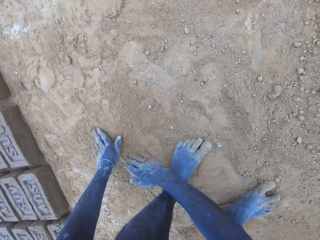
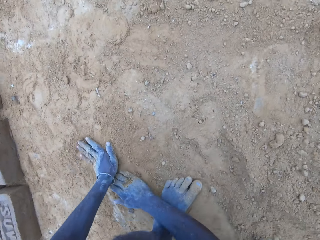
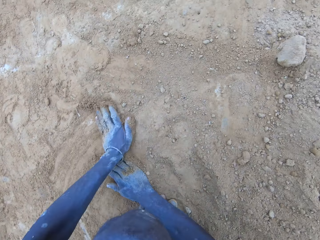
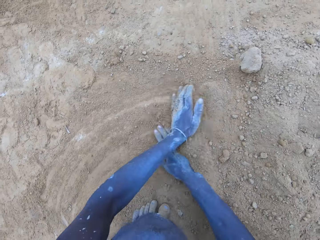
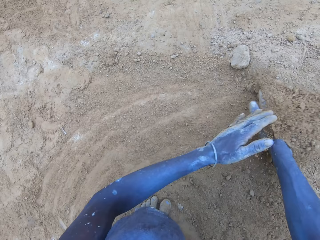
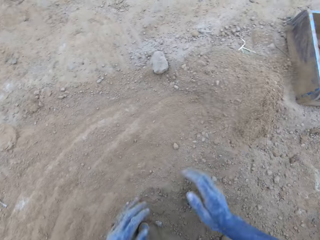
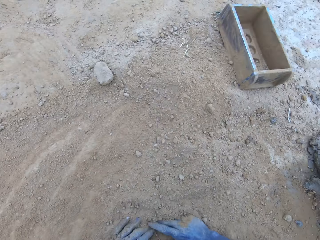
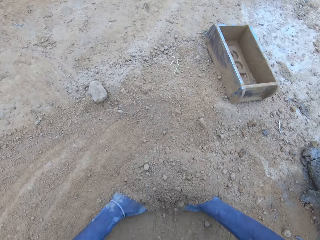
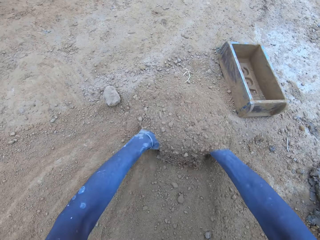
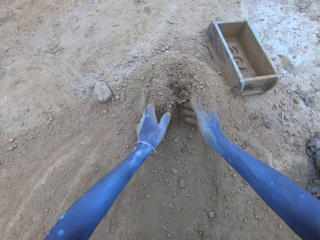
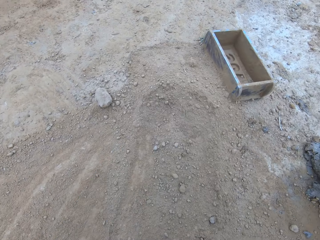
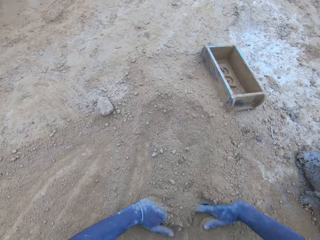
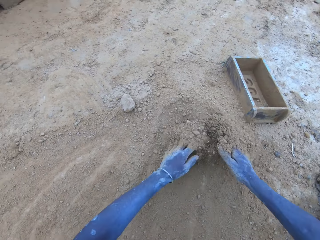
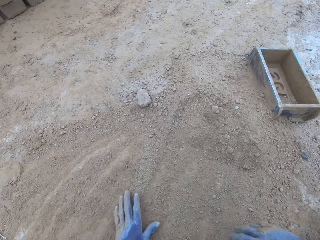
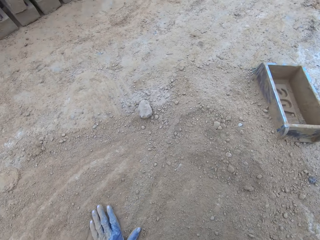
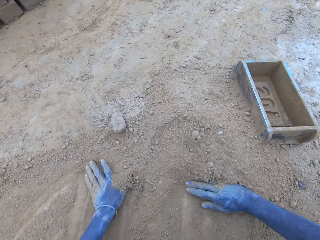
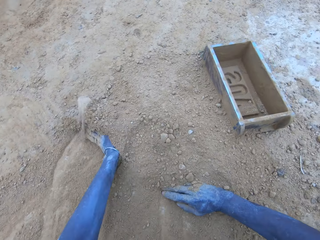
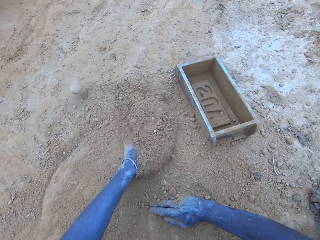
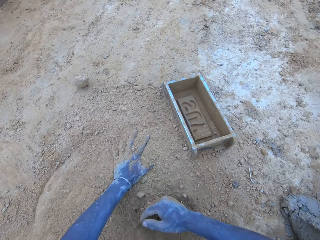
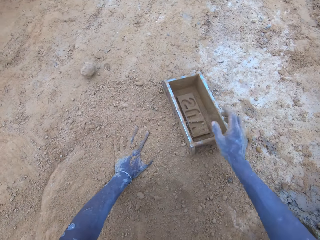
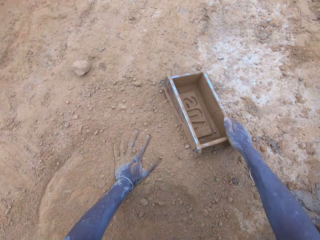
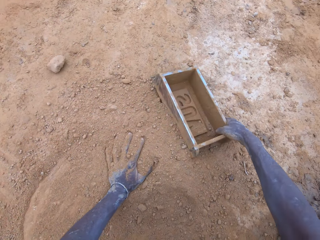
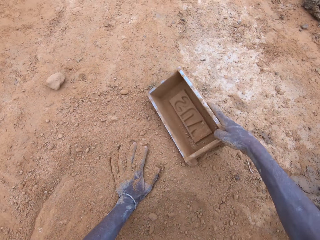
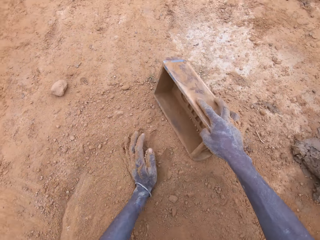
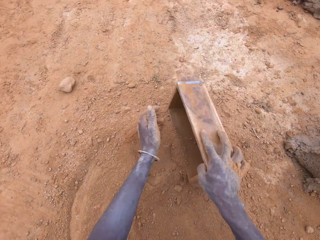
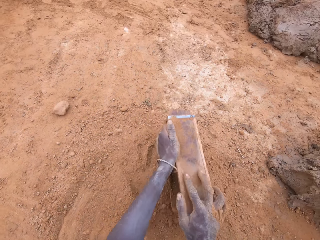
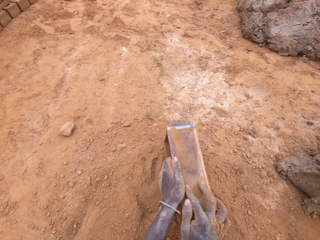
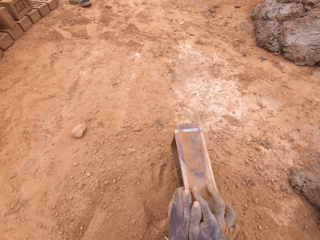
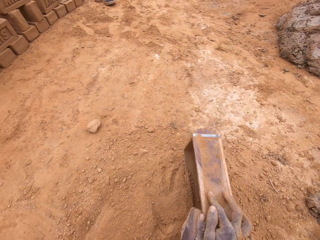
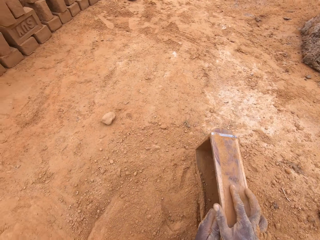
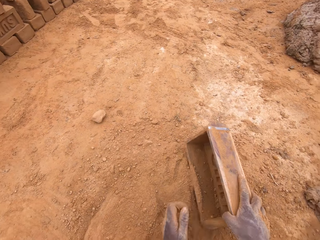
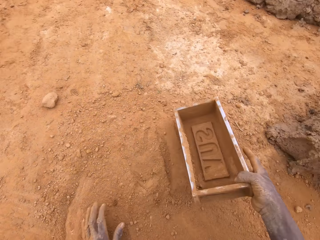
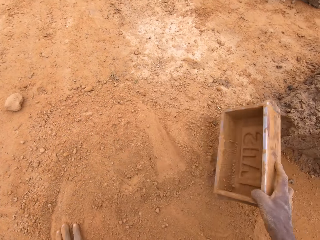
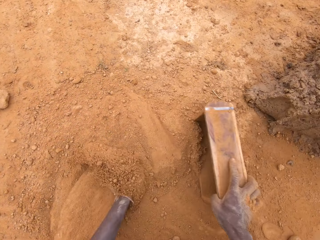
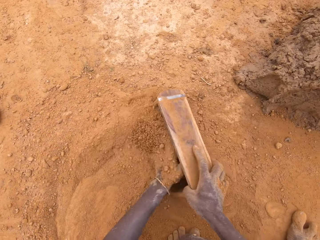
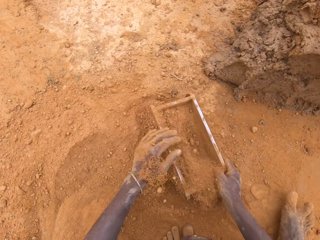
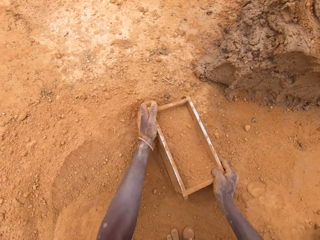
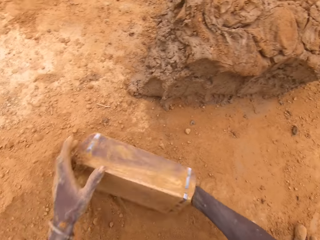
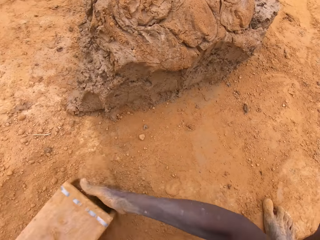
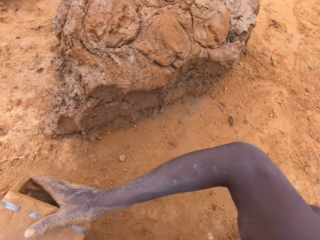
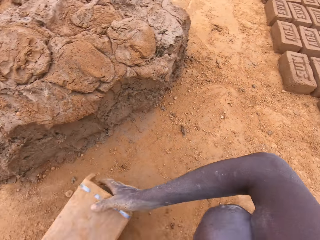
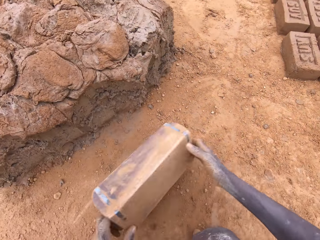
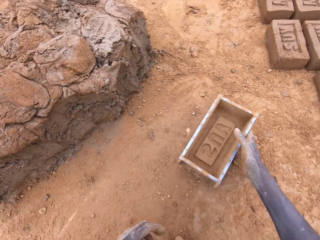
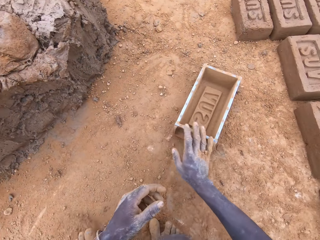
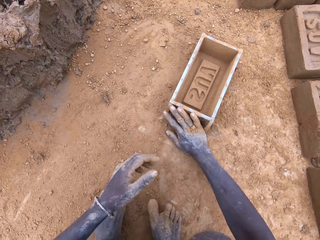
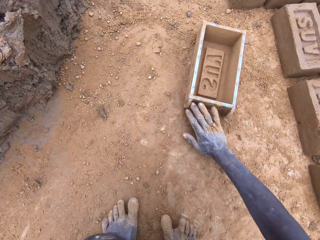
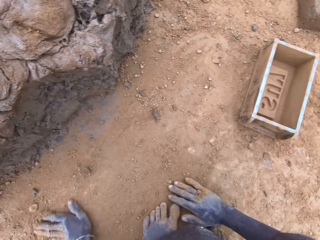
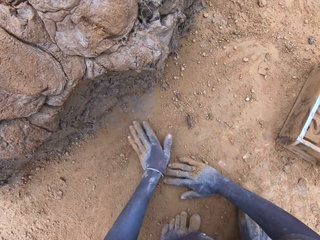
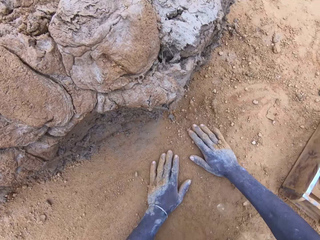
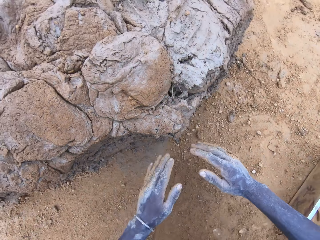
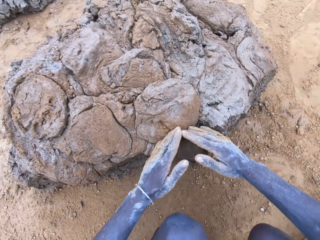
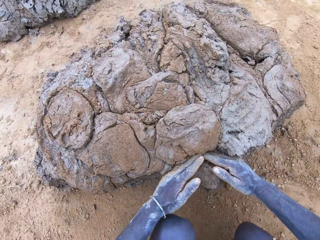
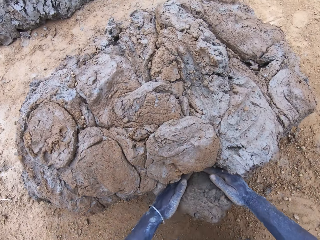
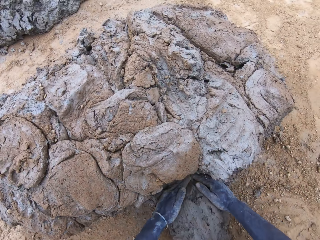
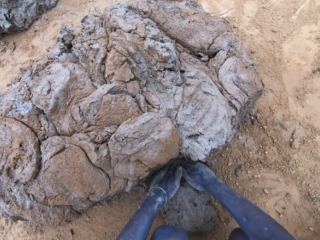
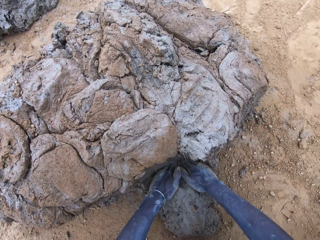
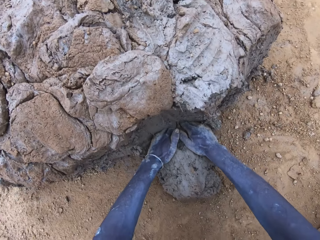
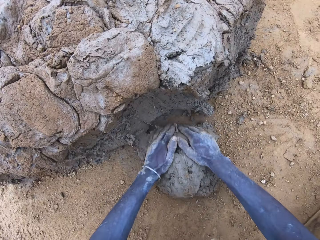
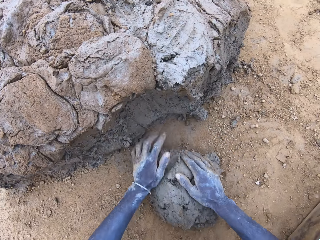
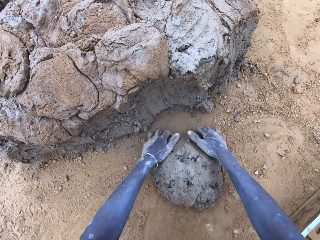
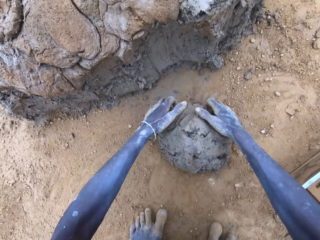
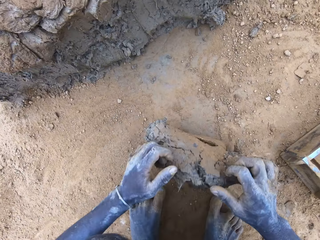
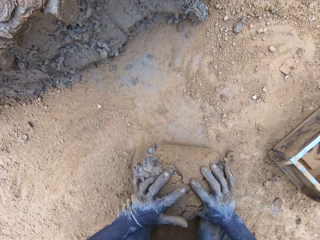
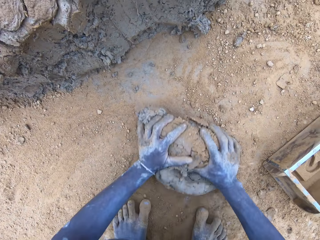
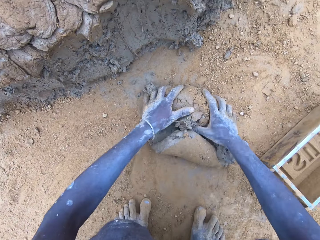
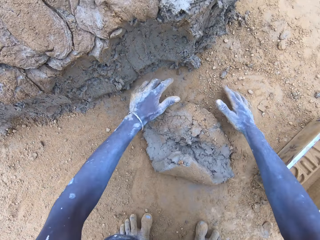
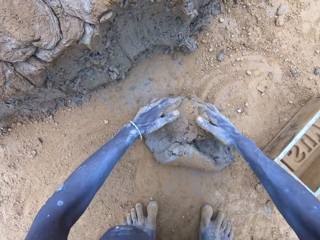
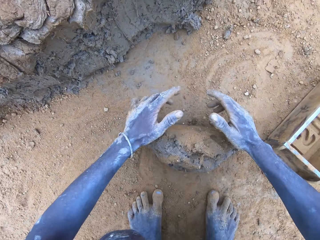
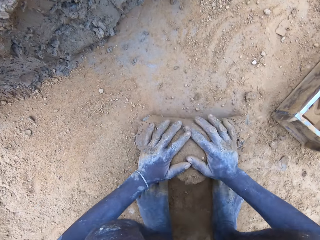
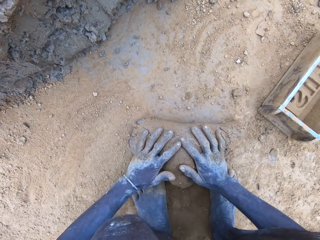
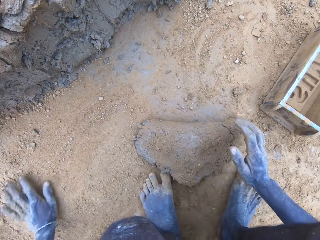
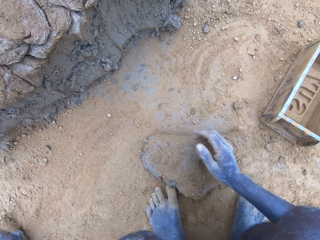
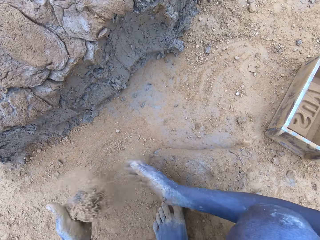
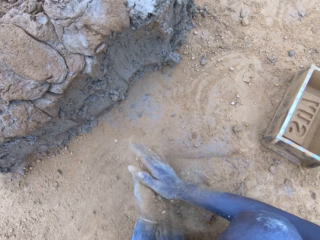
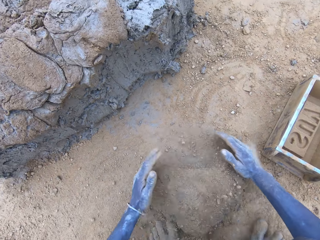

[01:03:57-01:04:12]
The camera wearer pushes the soil together. They put the soil in the brick mold. They cut the mud. They mold the mud.

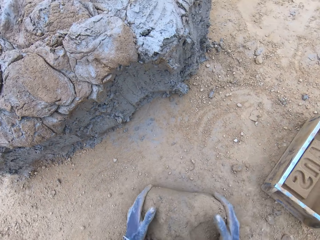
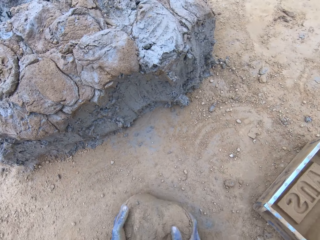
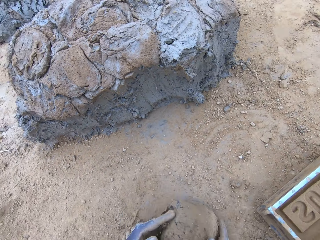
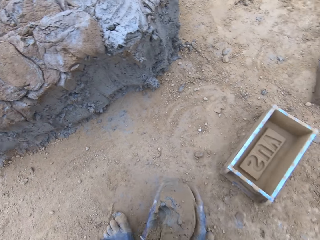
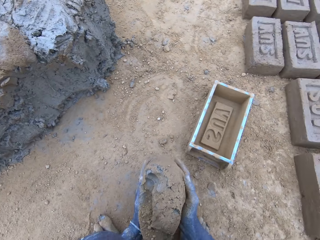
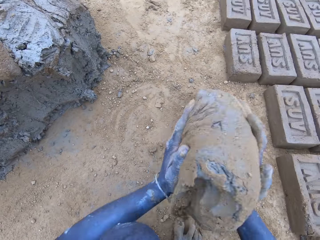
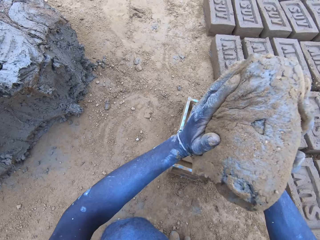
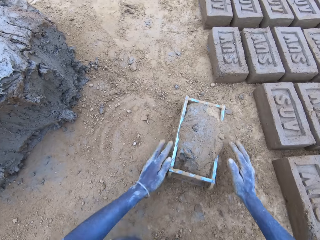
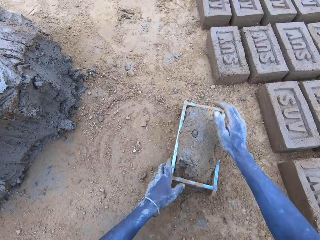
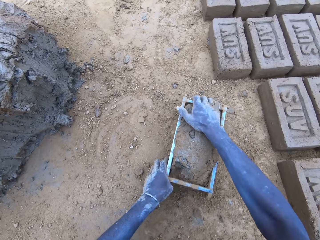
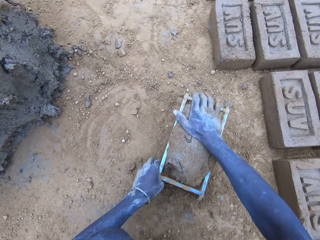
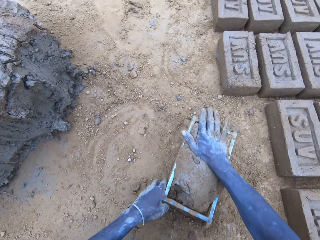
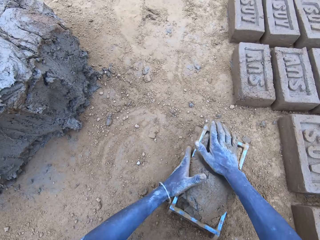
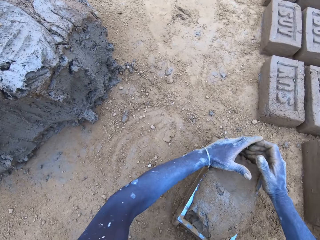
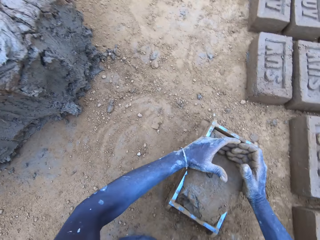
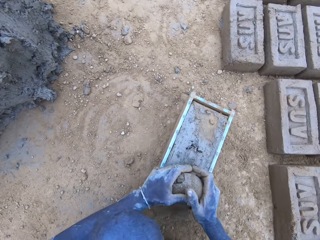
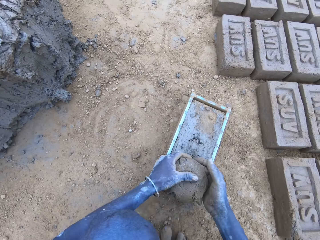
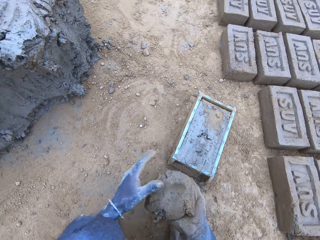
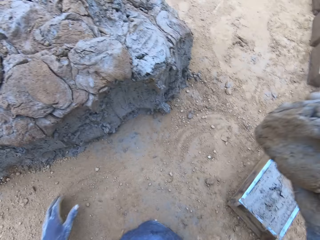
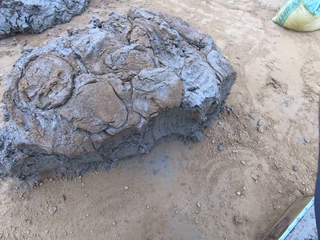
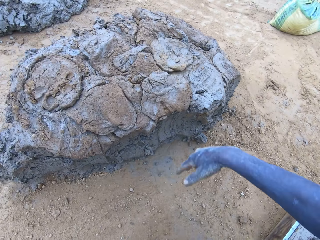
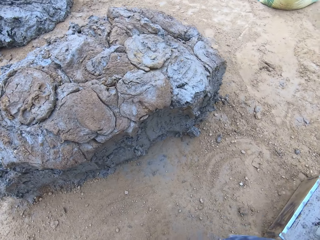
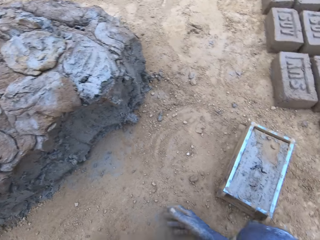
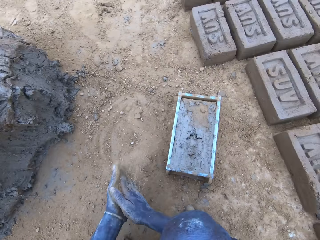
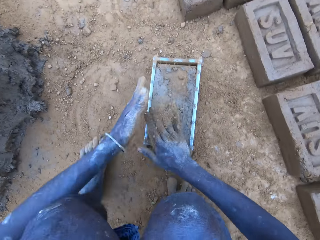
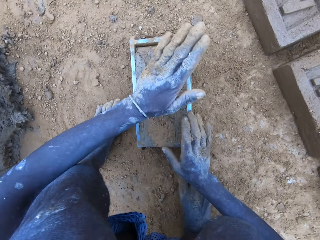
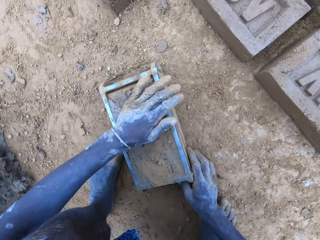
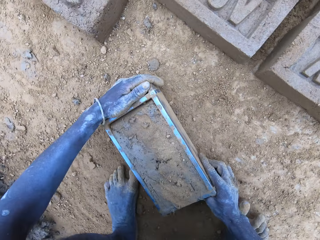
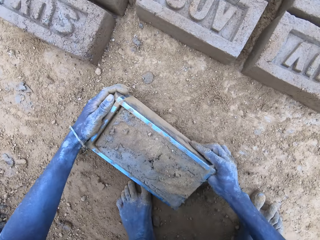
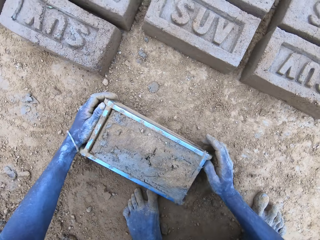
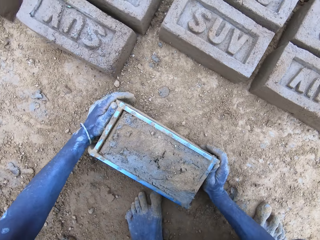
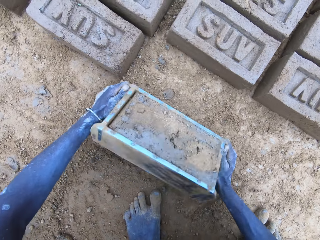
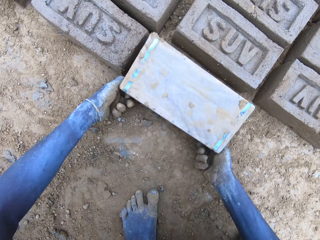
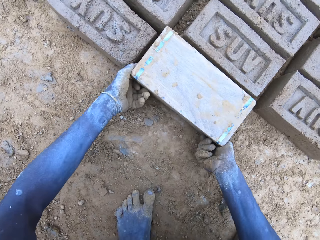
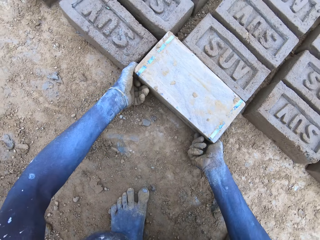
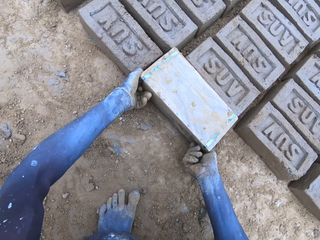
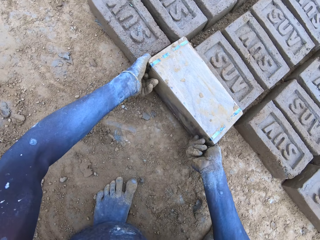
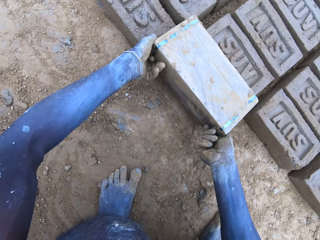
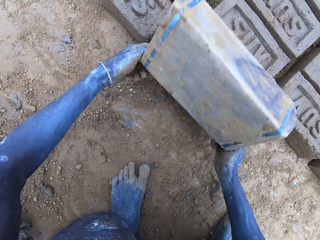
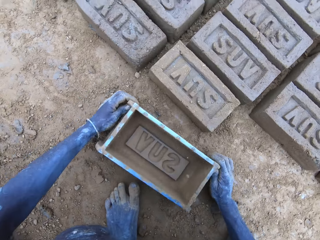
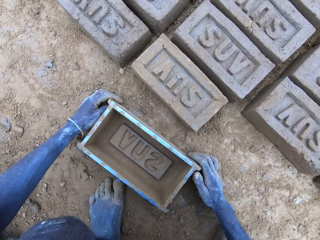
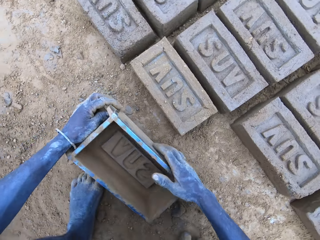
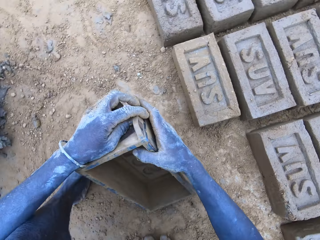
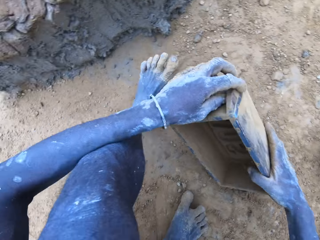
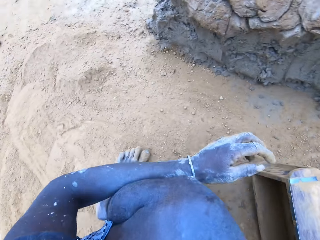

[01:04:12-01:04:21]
The camera wearer drops the mud in the brick mold. They remove the excess mud. They drop the mud. They put the brick on the ground.
